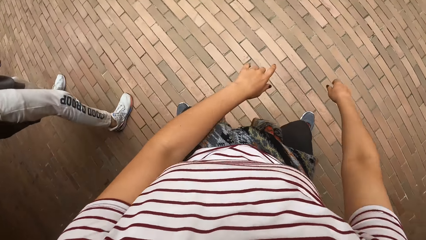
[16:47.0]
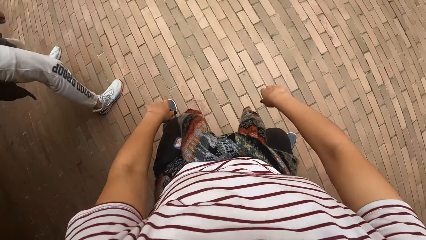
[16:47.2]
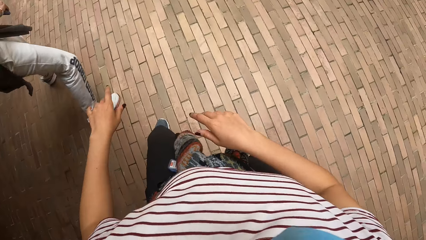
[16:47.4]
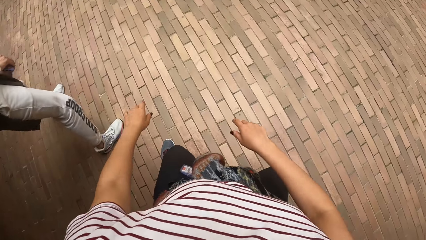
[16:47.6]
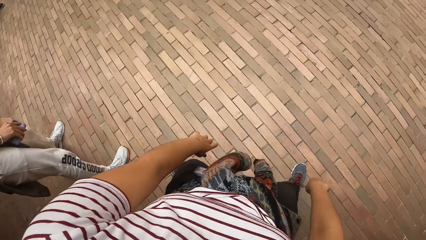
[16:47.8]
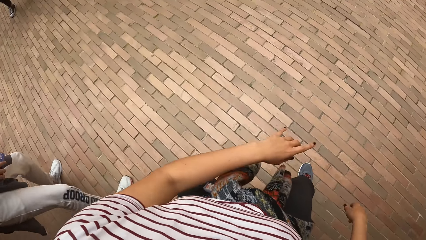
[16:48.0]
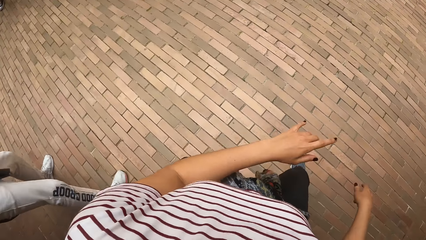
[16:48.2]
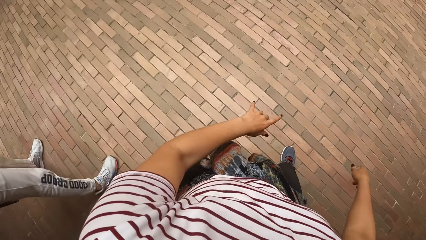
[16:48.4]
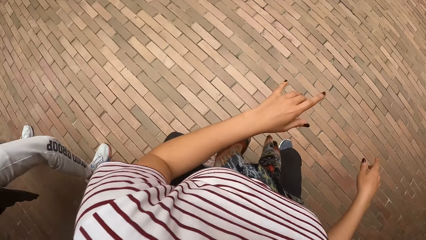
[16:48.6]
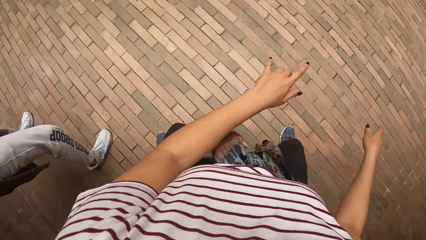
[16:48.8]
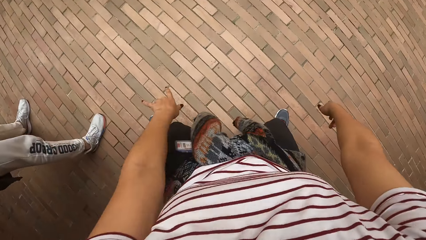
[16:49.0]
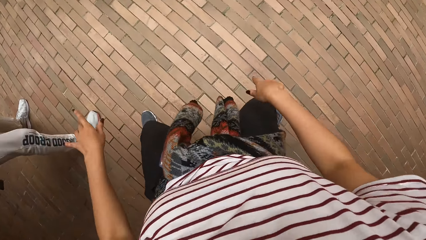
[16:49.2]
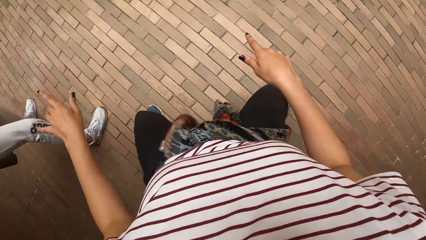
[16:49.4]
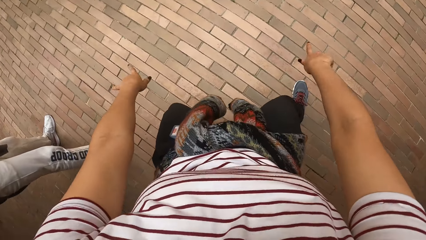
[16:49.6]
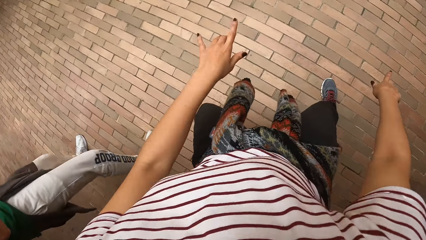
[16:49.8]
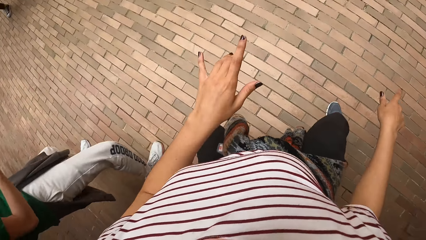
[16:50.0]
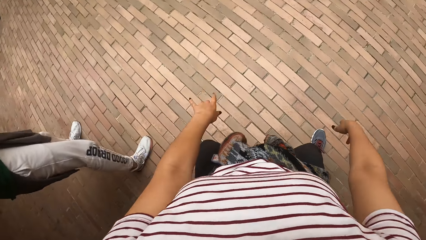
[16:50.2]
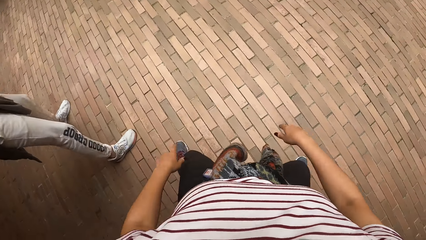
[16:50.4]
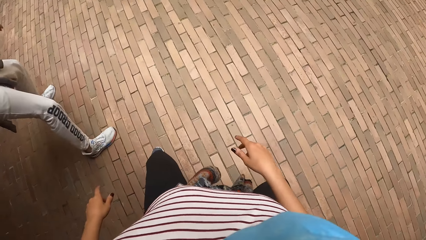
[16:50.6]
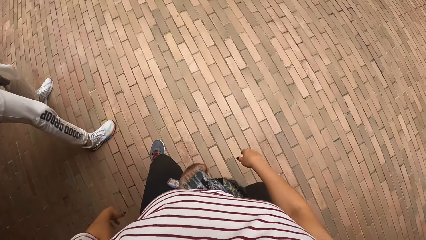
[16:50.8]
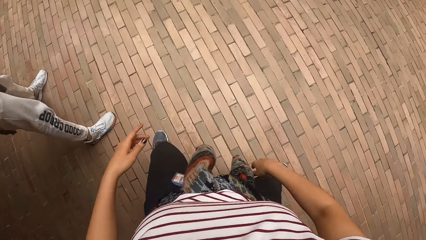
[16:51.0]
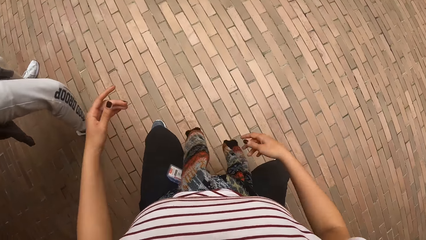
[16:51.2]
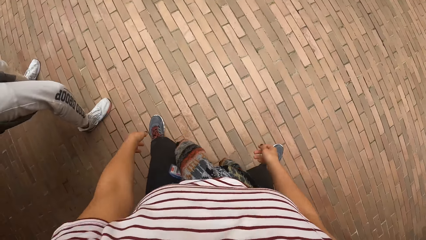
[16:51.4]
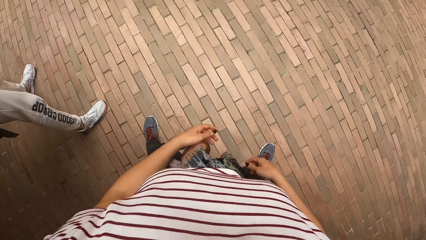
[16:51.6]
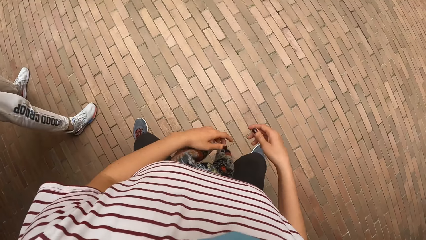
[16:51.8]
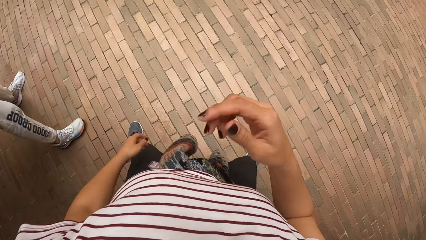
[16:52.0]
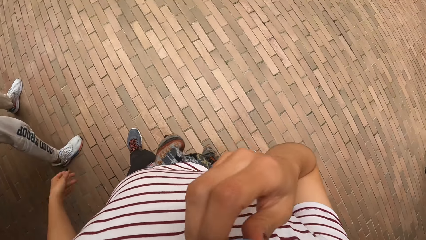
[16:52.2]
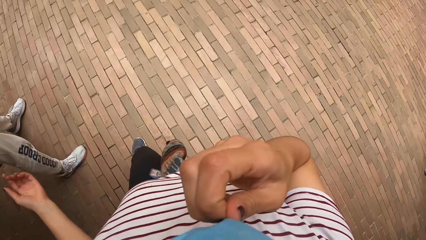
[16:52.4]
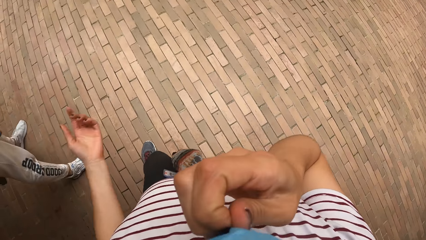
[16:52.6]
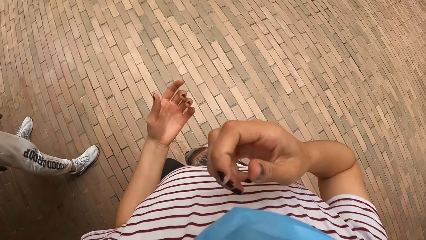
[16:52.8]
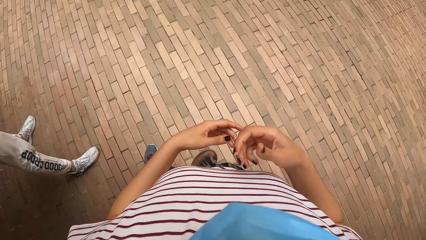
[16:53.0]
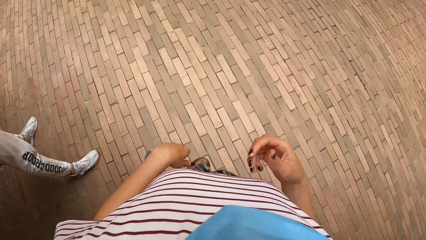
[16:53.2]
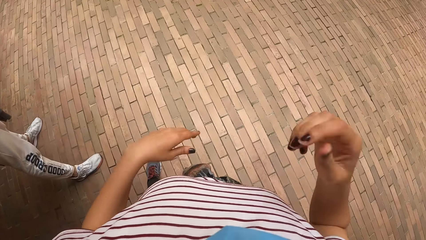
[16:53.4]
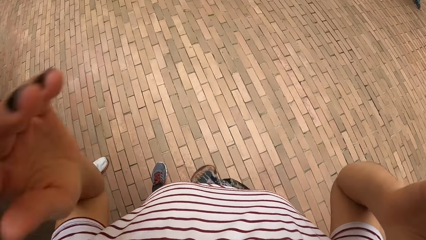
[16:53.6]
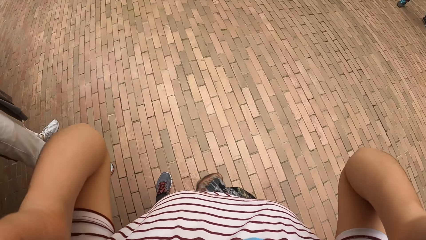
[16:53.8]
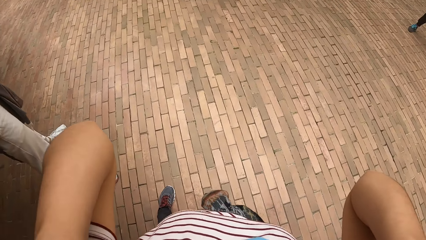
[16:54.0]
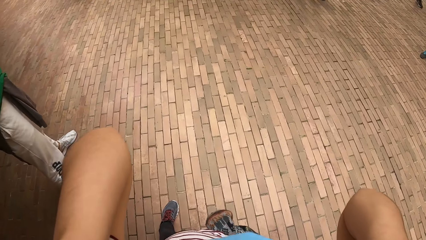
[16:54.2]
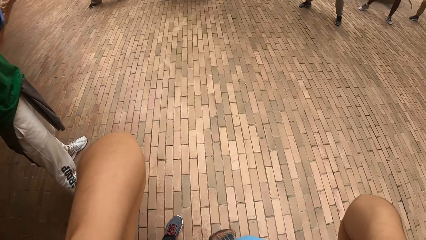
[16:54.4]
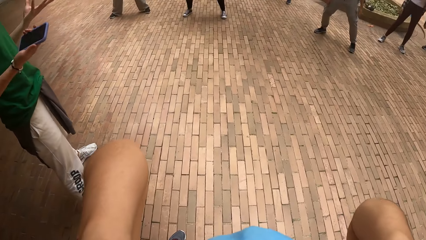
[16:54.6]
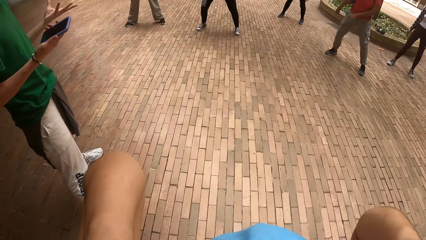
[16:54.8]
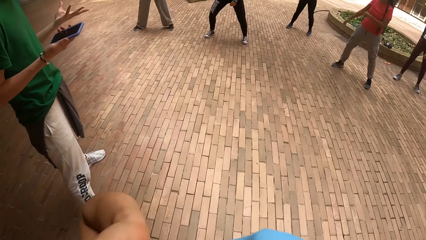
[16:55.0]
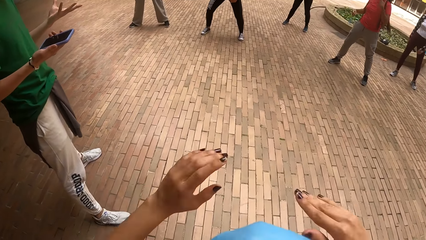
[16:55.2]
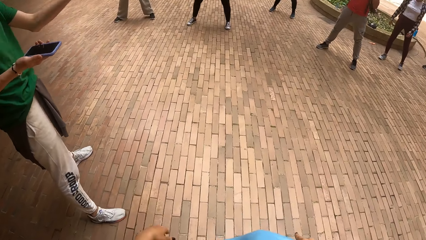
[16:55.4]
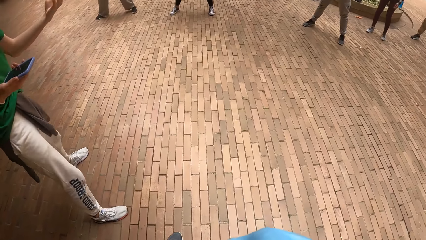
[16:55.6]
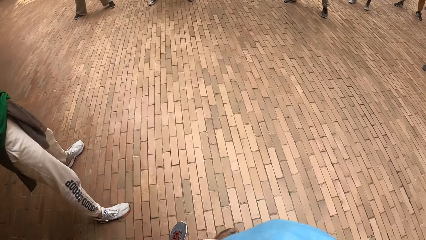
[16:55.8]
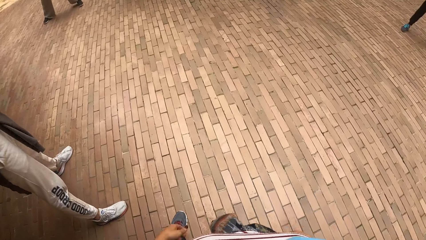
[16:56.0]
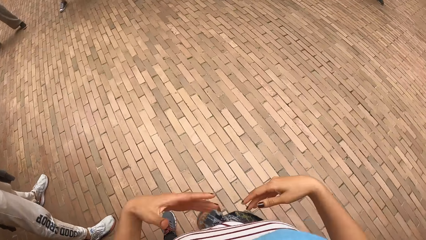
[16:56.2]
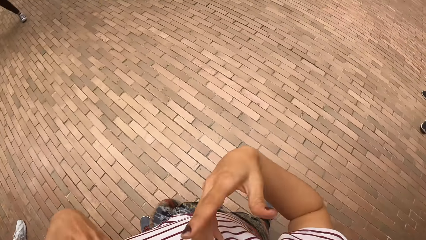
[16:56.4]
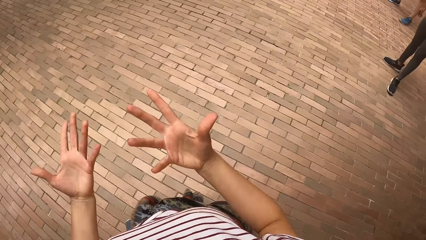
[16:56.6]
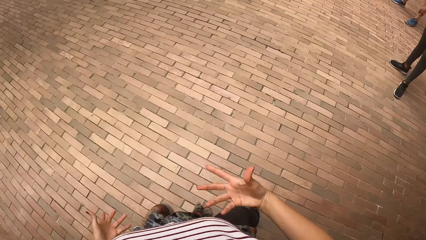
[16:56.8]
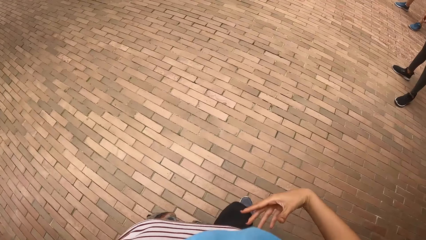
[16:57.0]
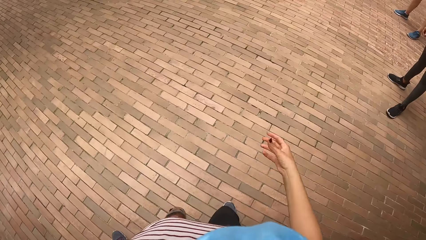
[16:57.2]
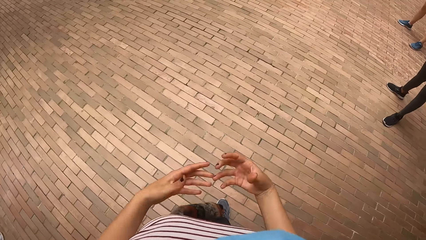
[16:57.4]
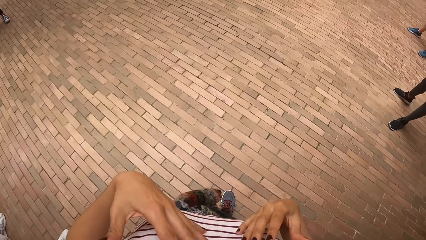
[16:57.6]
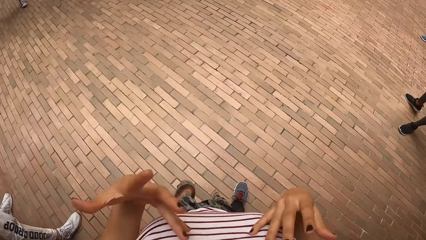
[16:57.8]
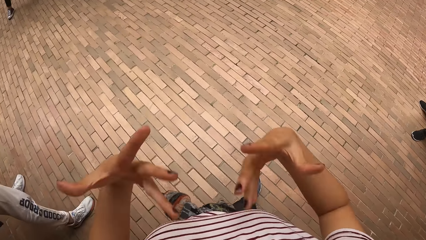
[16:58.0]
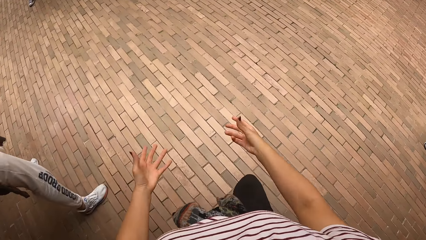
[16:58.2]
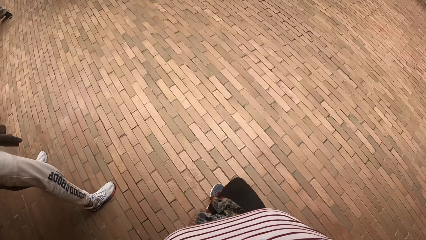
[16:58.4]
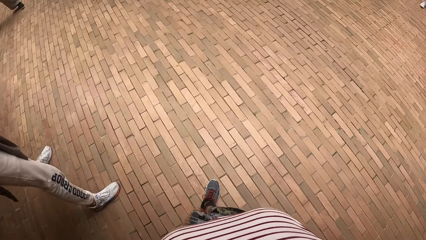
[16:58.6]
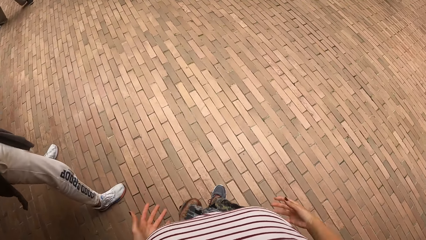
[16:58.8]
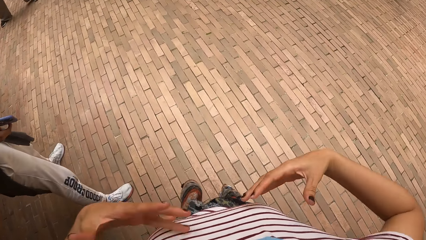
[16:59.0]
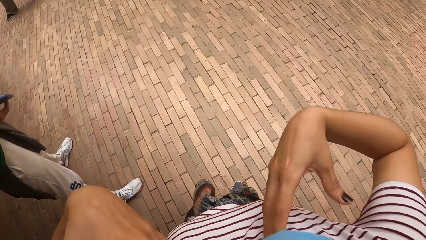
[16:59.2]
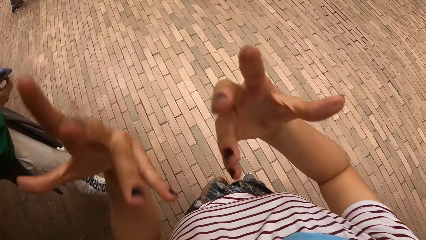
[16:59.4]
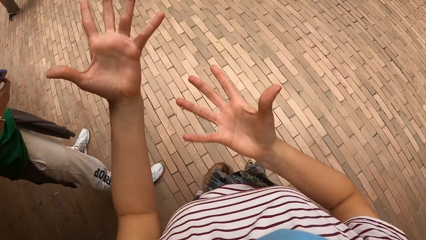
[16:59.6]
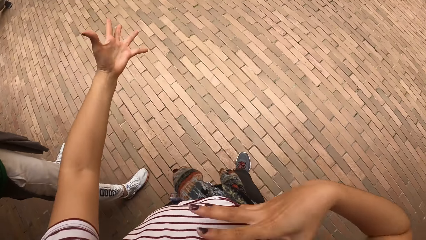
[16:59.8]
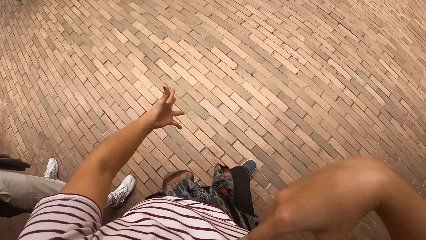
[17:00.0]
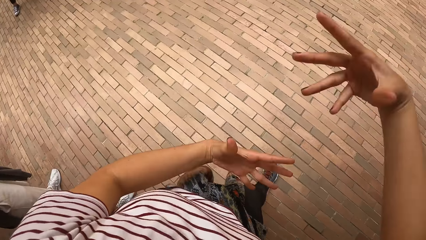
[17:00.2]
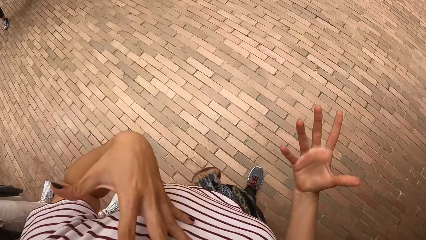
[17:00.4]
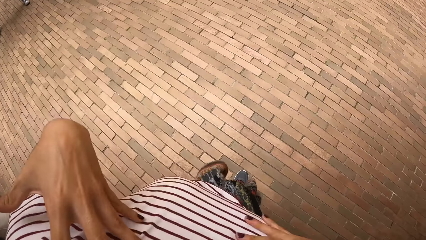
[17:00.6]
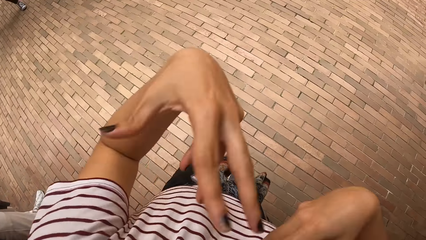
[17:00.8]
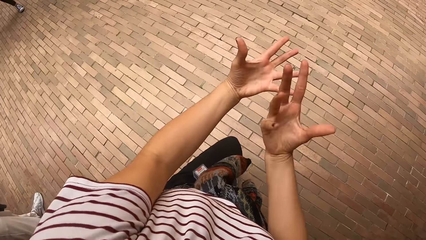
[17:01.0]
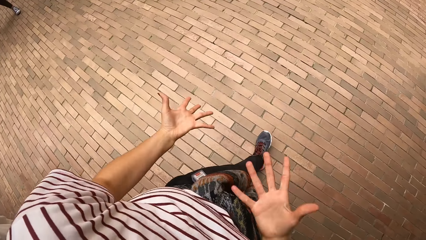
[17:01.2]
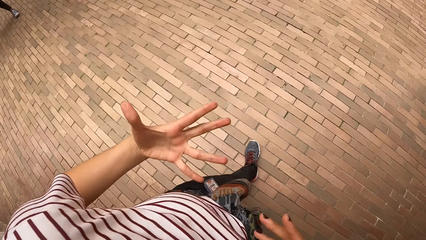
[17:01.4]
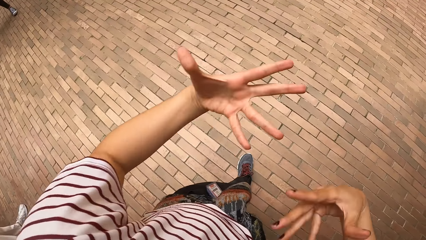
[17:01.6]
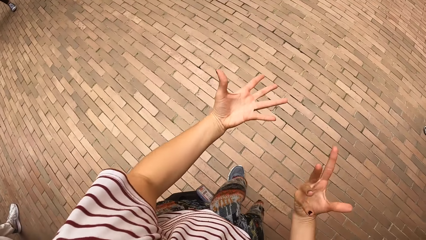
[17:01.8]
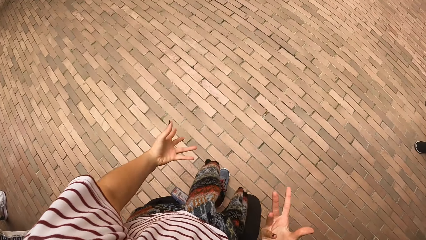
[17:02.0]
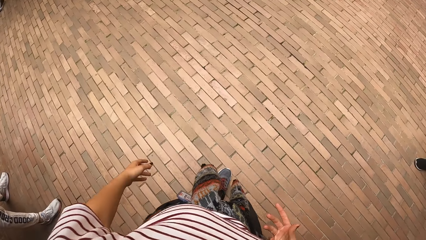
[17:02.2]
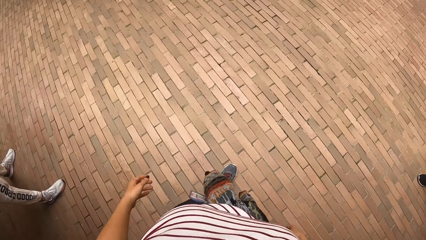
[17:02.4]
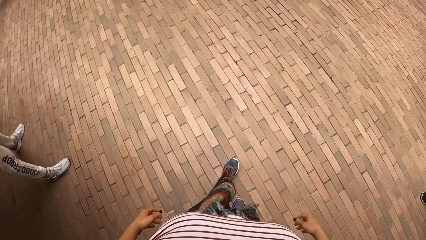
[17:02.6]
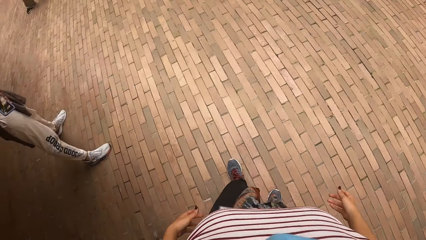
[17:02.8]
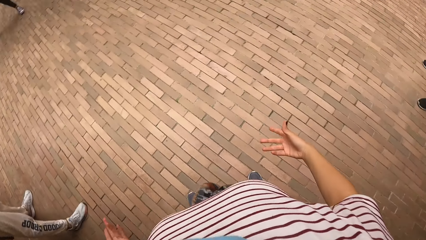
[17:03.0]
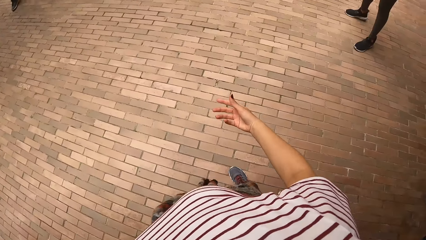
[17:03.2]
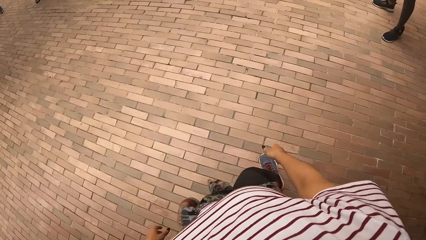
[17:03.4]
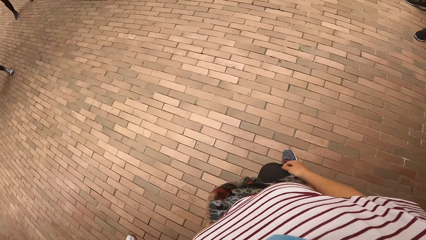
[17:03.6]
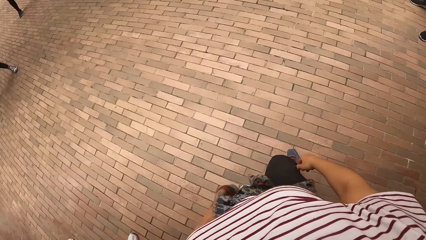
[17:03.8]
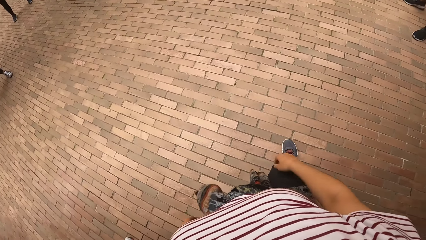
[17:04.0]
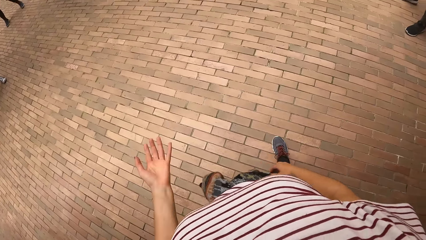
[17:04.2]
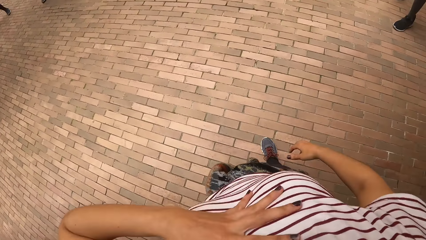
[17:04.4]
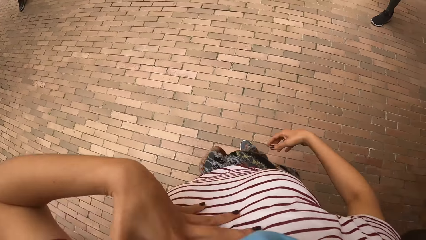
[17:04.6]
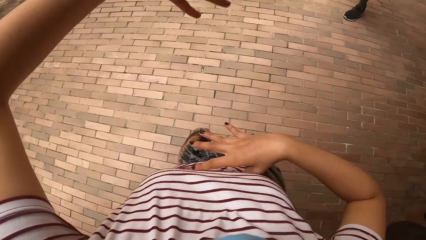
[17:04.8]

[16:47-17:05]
The woman stops dancing in the building. The camera wearer stops dancing in the building. They touch the face and lift hands. The woman sways hands. The camera wearer lowers hands. They sway hands. They reposition a leg. They sway hands. They move around. They reposition a leg. They move around. They move around again.
